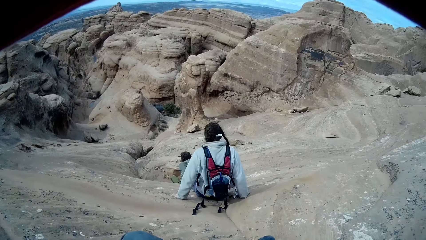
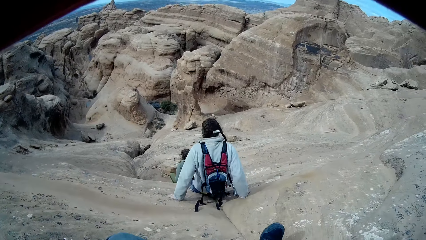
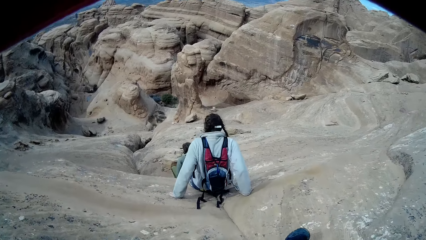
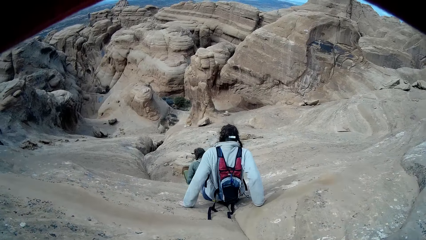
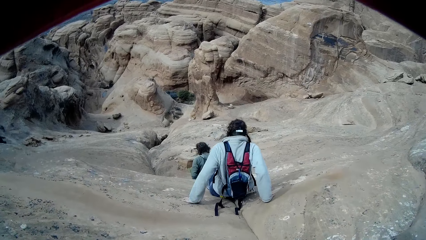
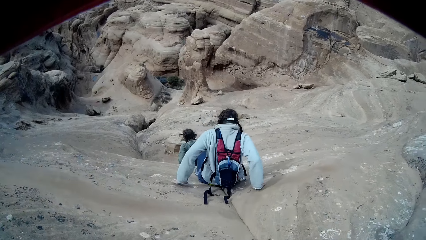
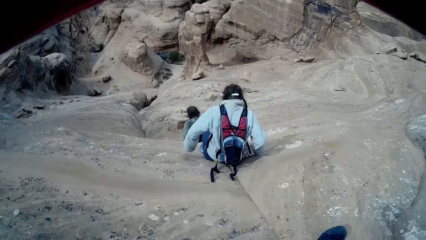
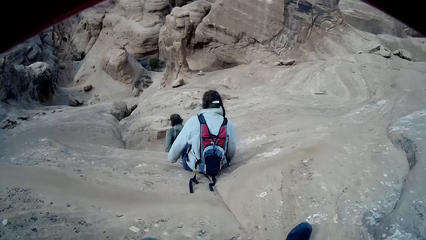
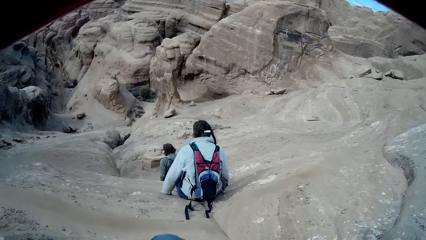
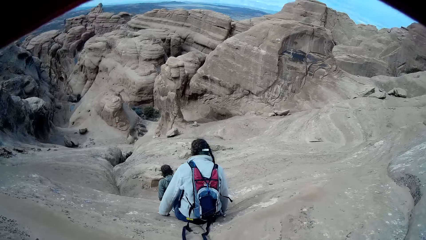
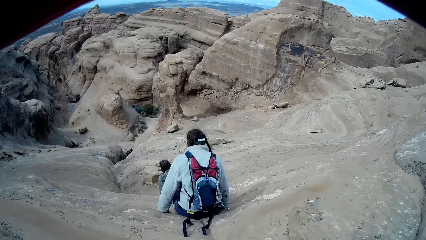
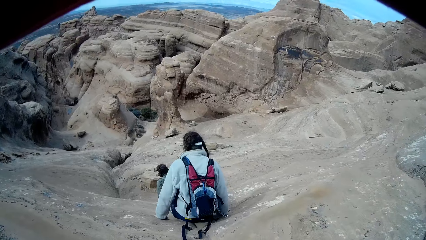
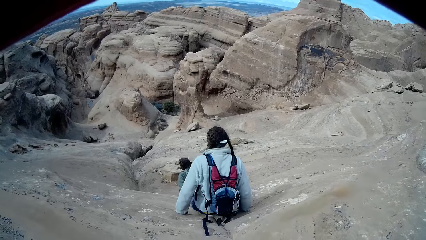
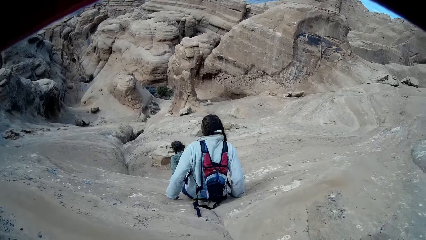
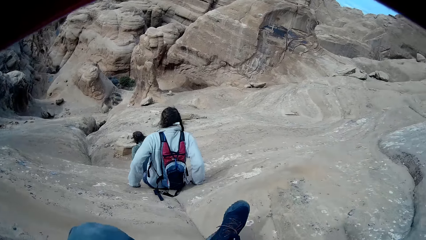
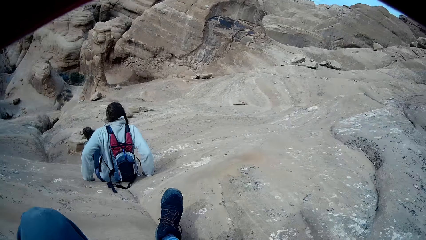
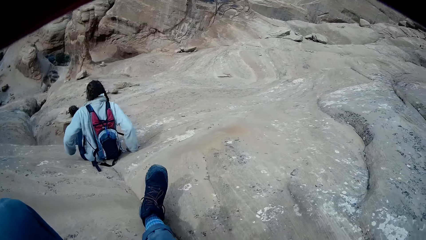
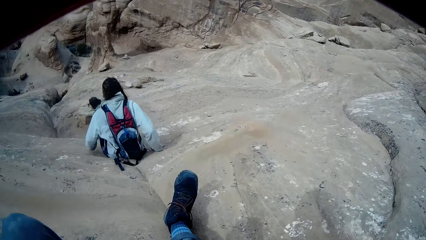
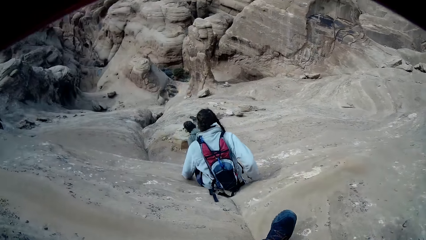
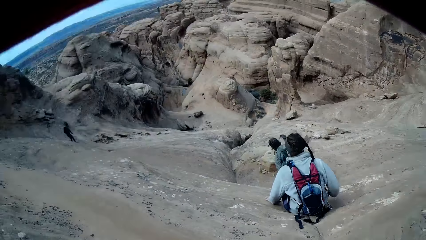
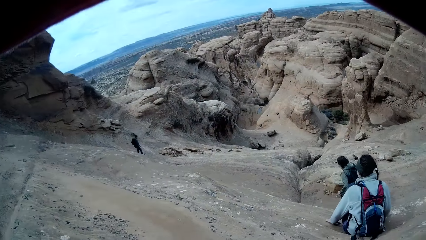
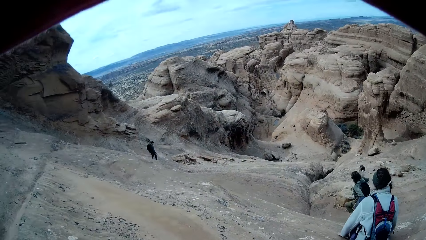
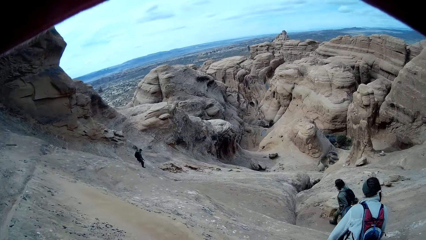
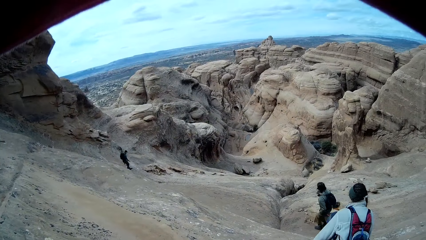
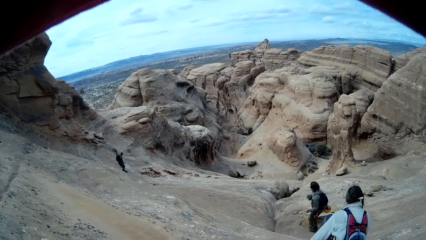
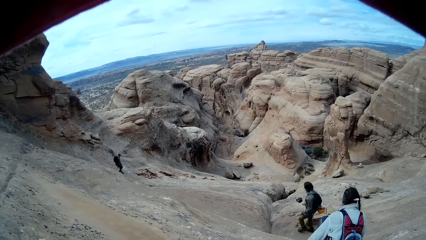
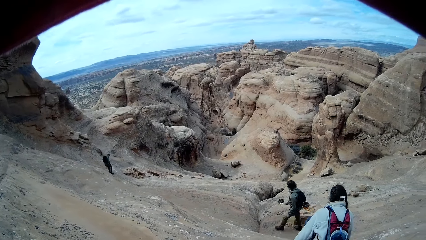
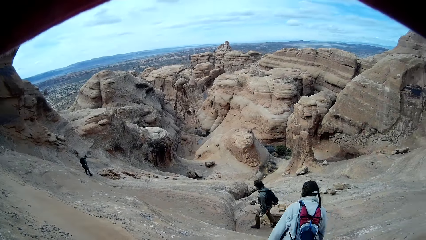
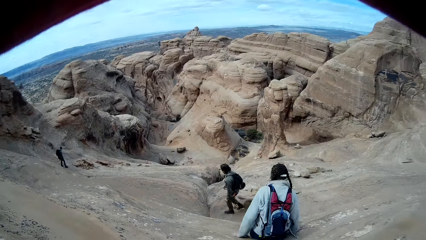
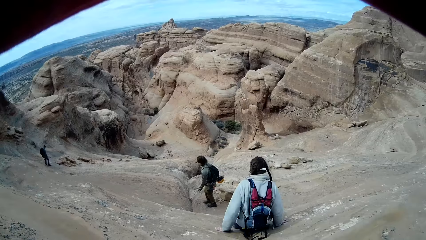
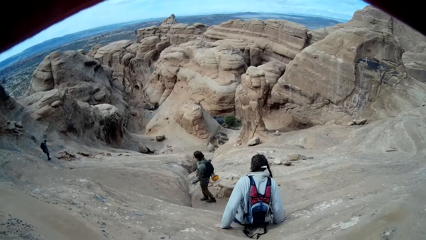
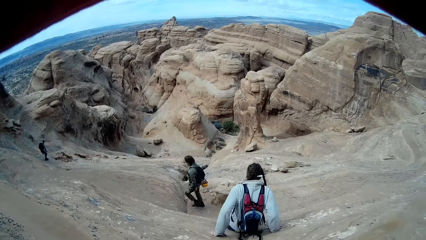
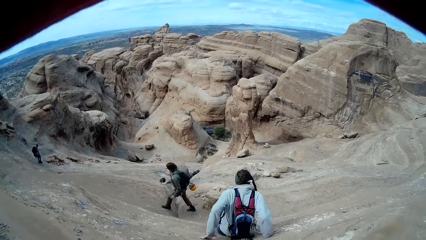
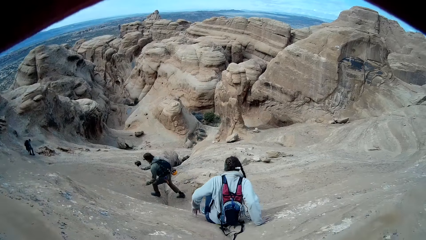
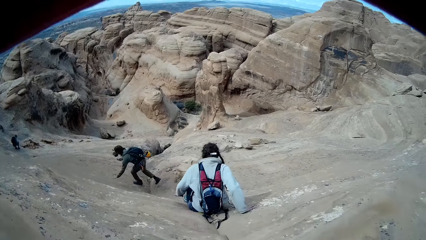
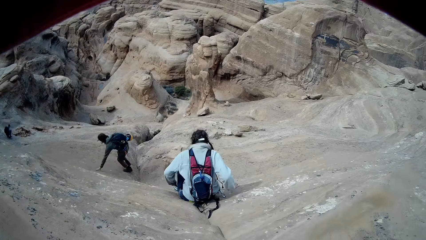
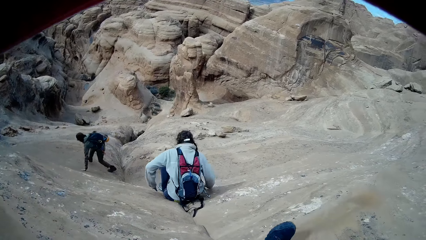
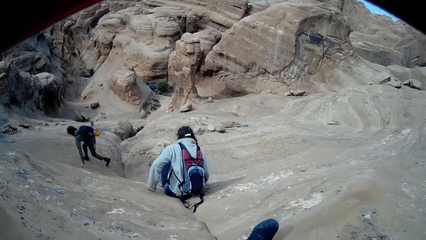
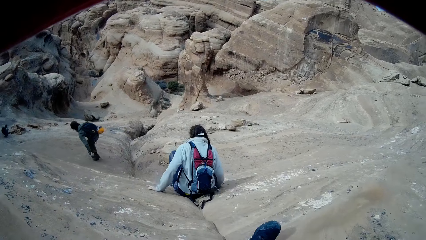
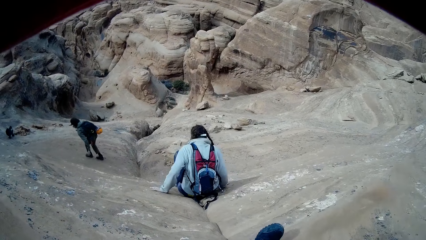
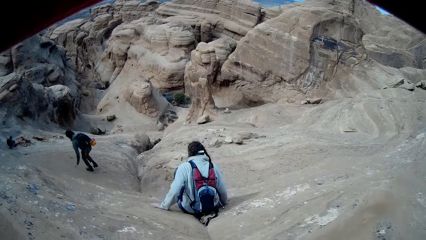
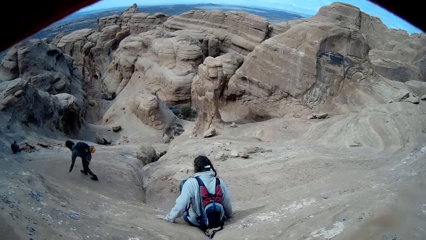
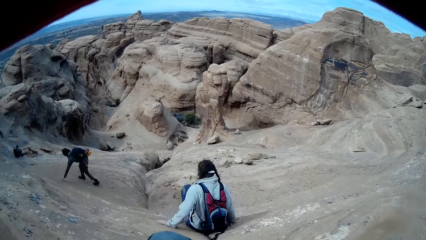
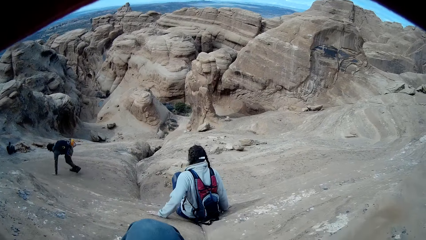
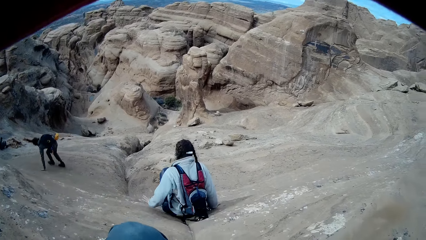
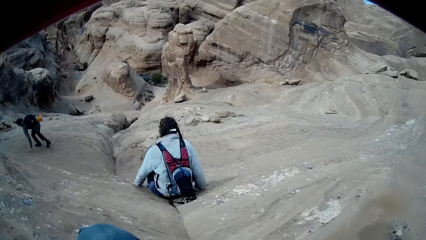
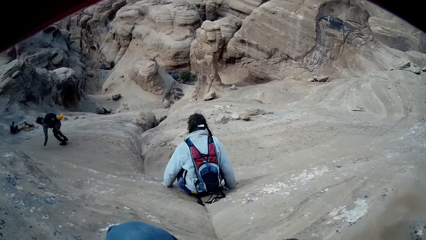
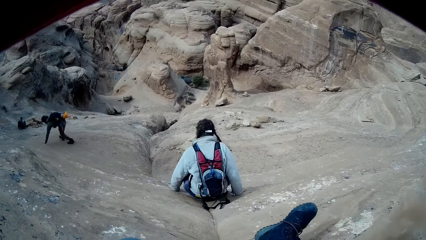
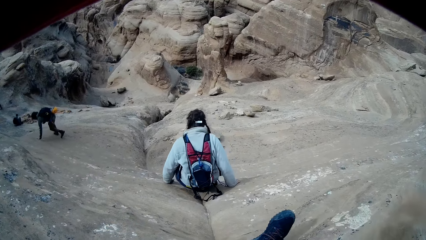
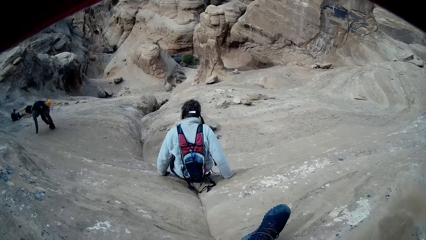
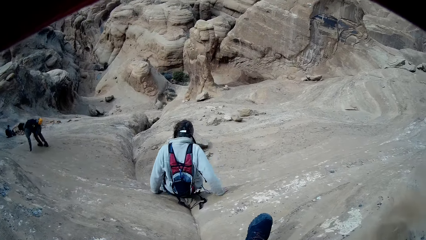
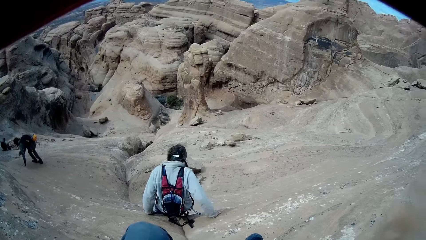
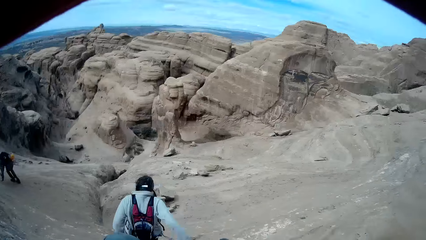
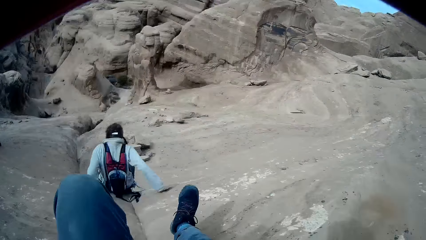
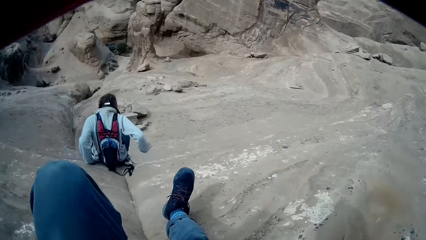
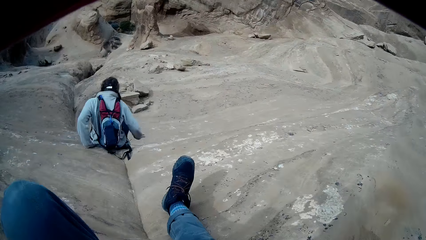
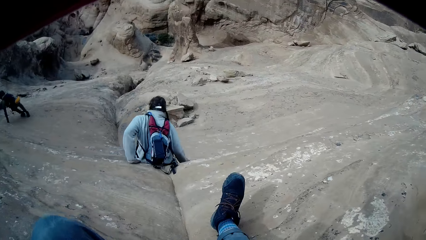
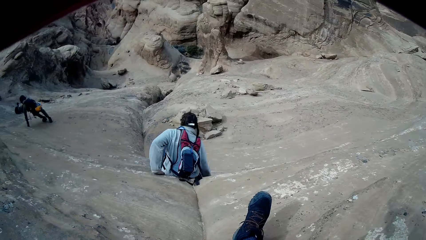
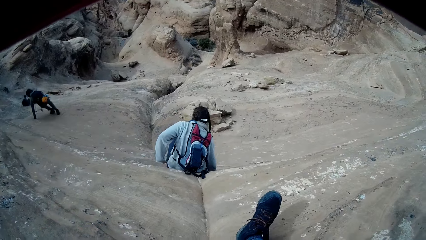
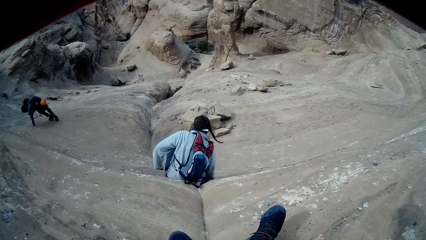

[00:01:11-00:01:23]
A person stands on the rocky mountain. The camera wearer stares around. The person walks down the rocky mountain.

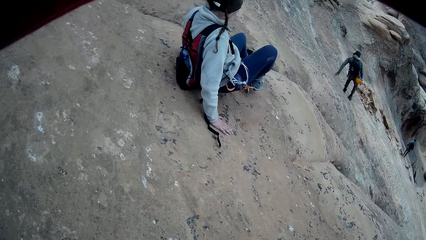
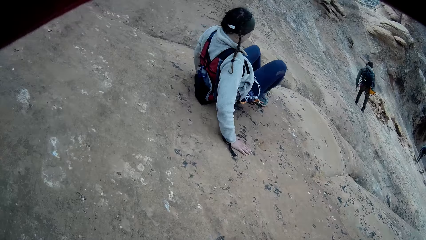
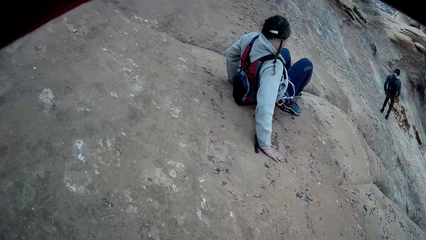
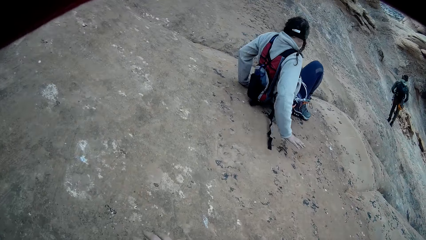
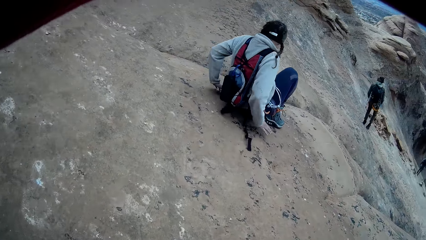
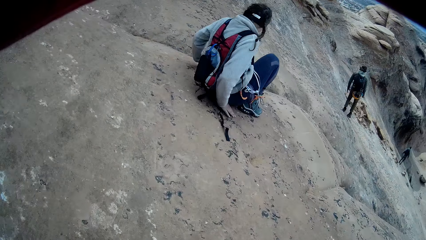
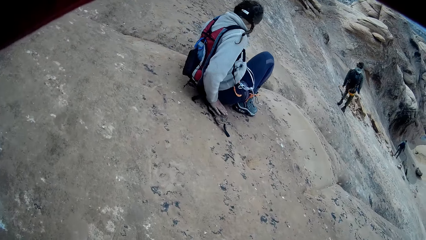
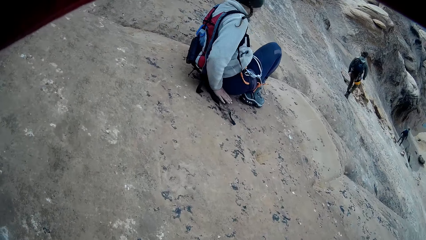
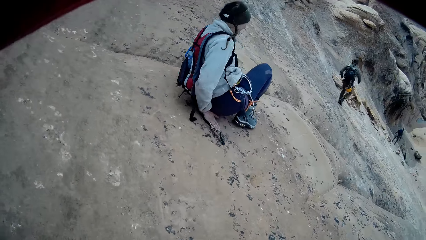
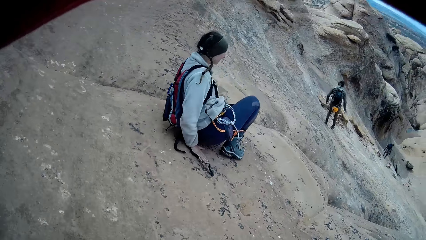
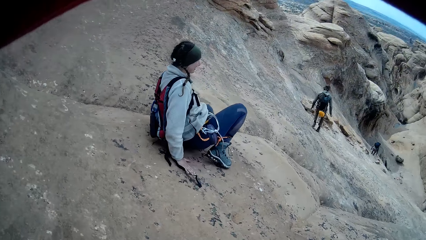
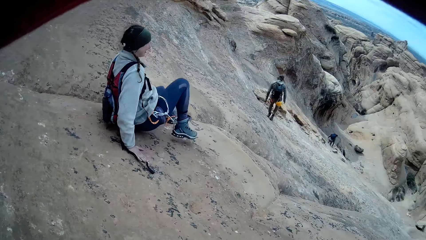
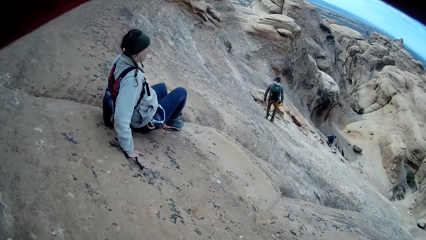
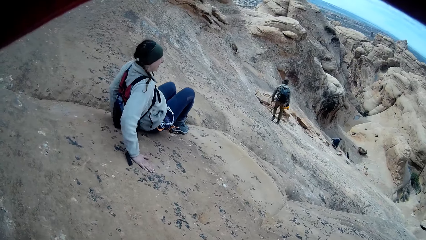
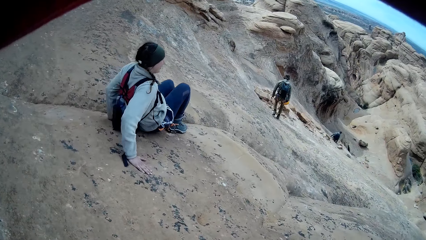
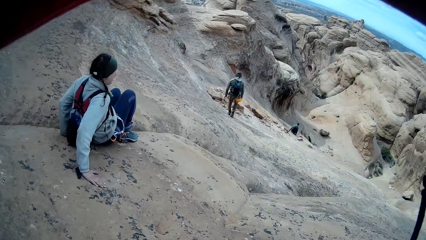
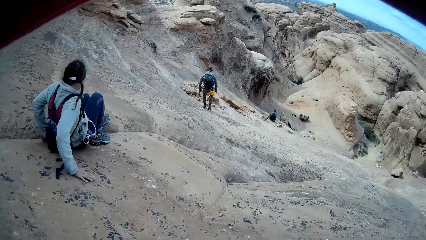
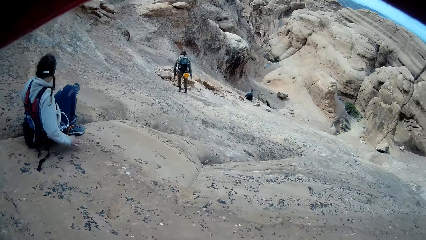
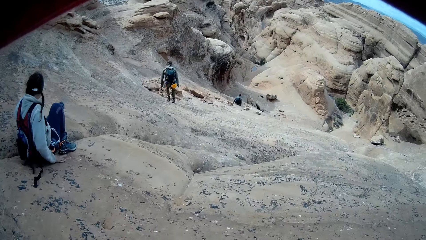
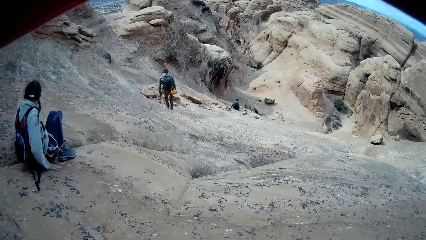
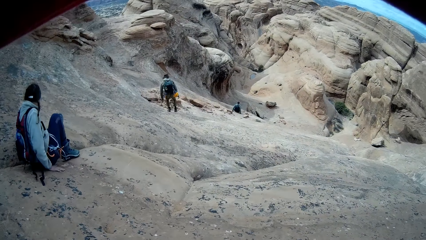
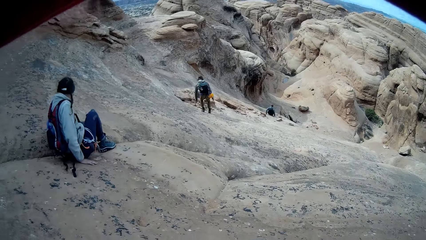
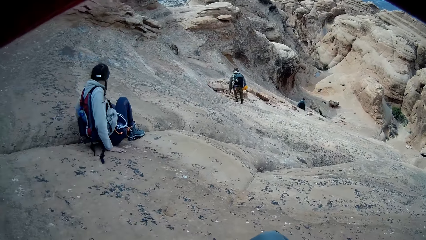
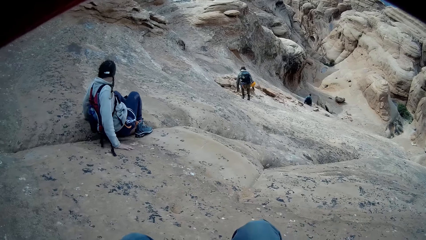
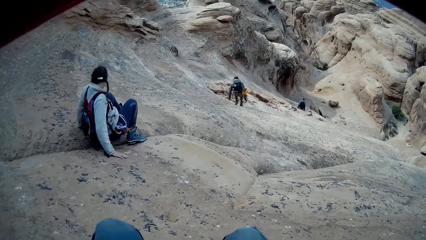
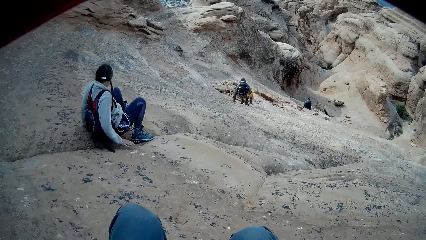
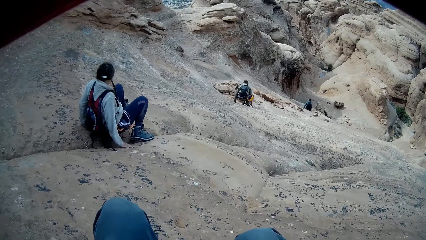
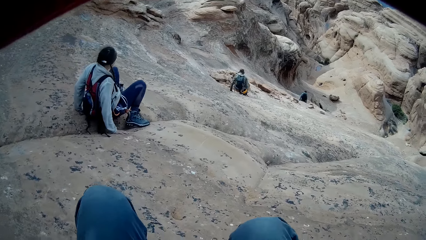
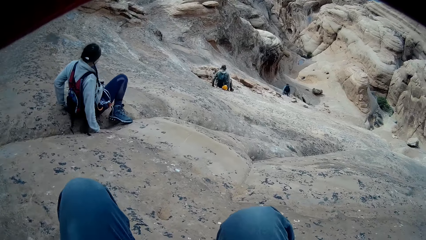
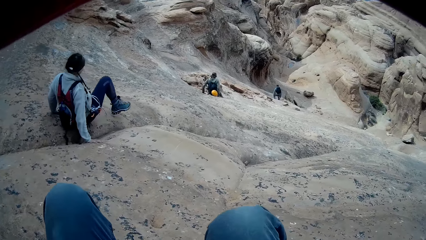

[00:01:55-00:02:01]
A person stands on the rocky mountain. Another person slides down the rocky mountain. The first person walks down the rocky mountain.
